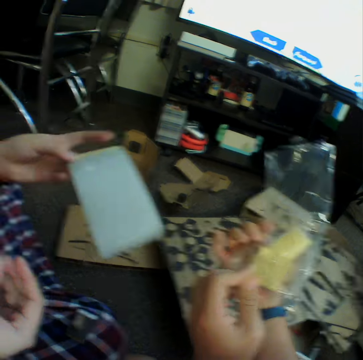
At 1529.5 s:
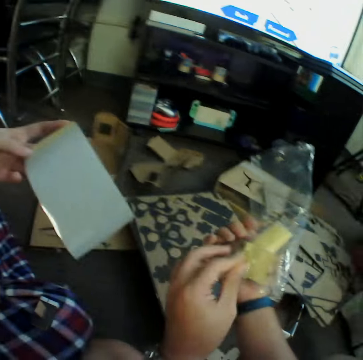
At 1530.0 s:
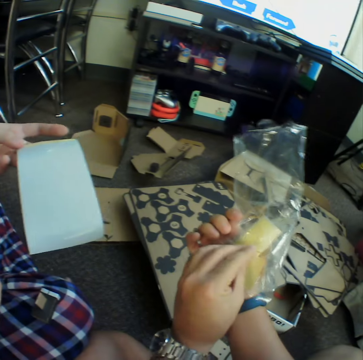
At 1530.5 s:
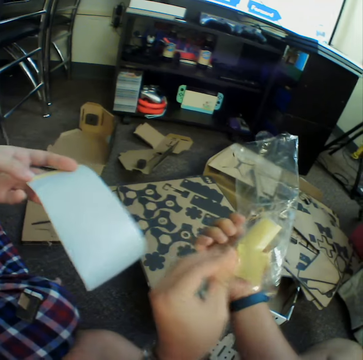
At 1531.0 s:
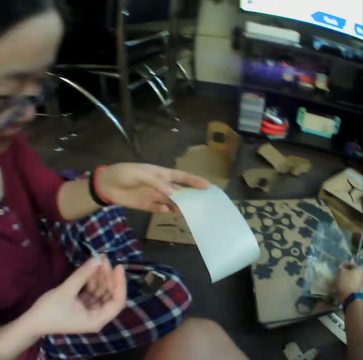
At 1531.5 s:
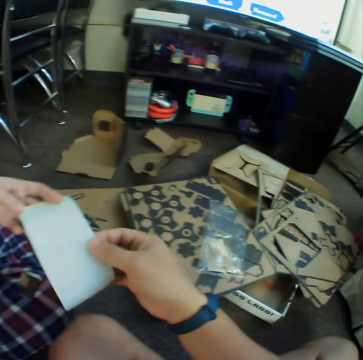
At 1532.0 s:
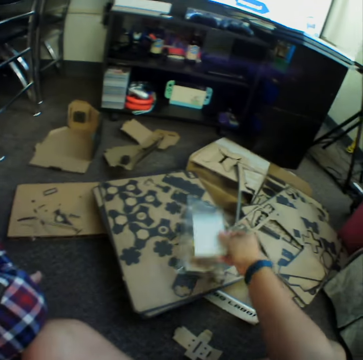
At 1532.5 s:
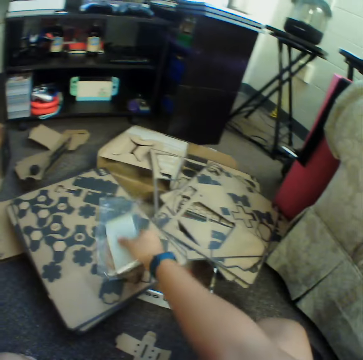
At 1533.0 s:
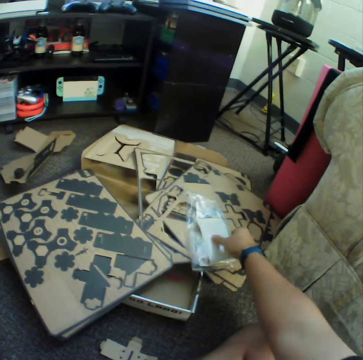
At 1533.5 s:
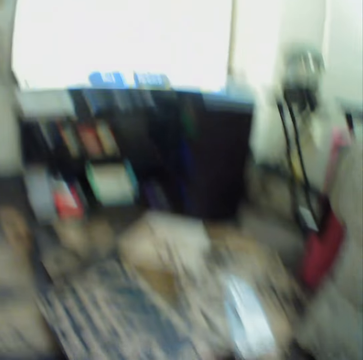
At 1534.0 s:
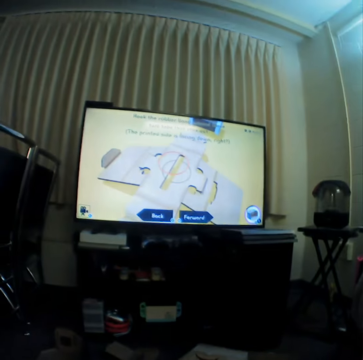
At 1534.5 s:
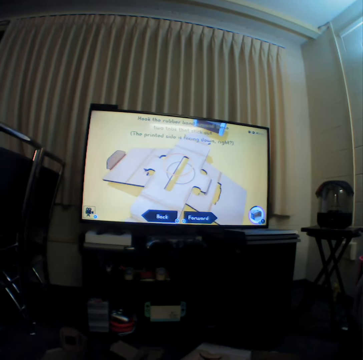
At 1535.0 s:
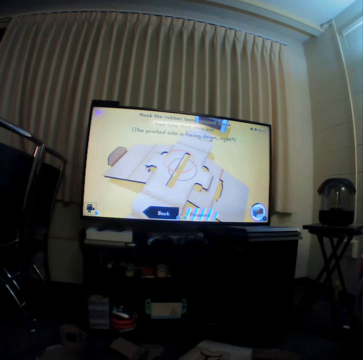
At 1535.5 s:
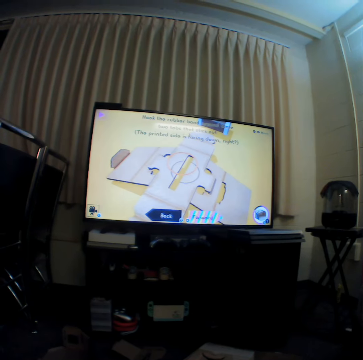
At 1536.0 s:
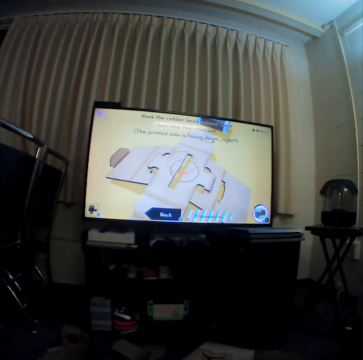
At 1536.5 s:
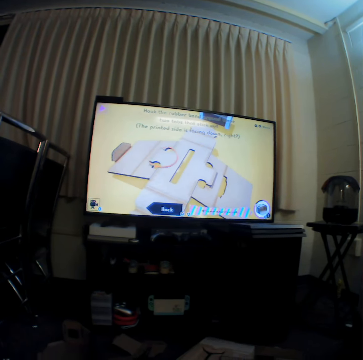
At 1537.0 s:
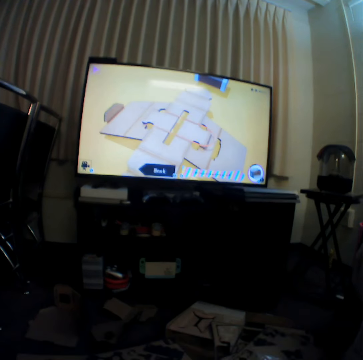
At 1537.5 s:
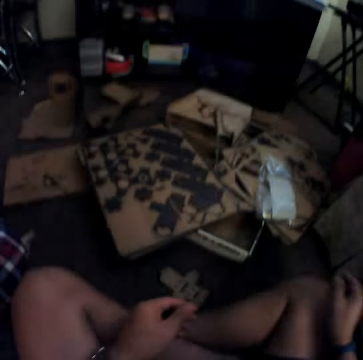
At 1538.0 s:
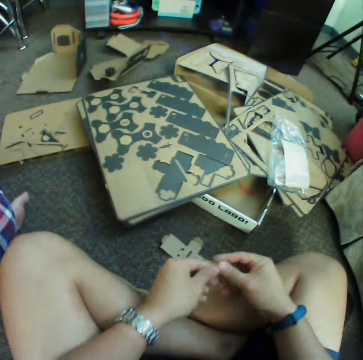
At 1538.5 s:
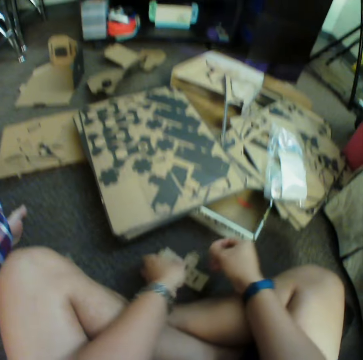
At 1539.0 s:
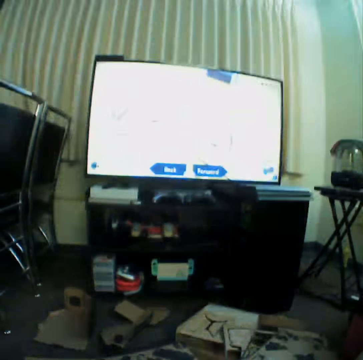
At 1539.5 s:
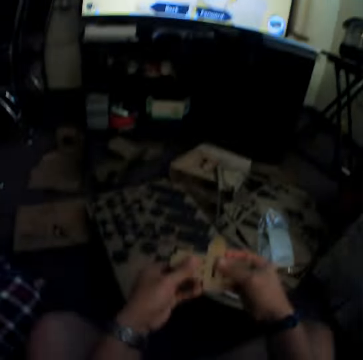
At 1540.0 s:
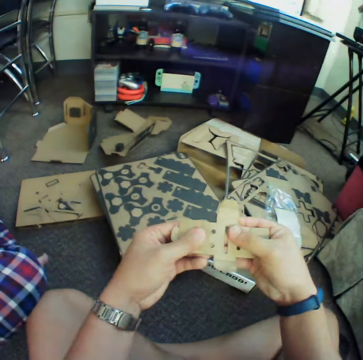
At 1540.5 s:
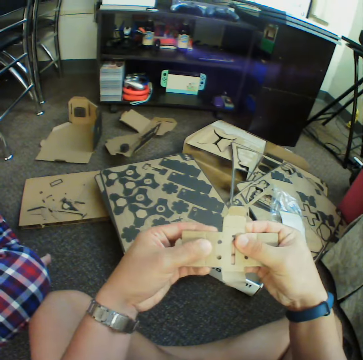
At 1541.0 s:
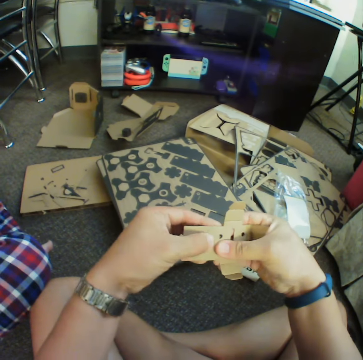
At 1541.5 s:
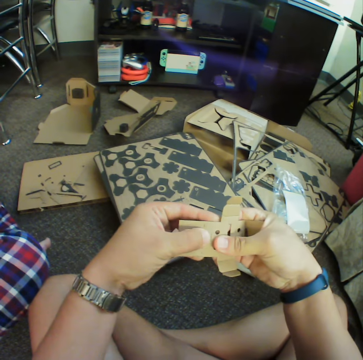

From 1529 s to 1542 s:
The camera wearer points at the polythene bag. They put down the polythene bag. They take the paper from a girl. The camera wearer puts down the paper. They pick up papers on a box, and put down the box. They look at the television. They pick up a piece of box on the floor.

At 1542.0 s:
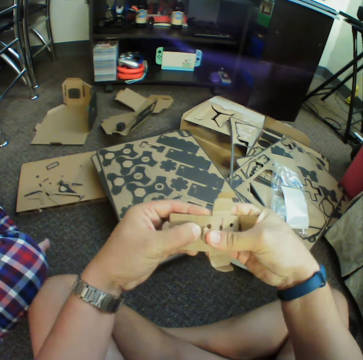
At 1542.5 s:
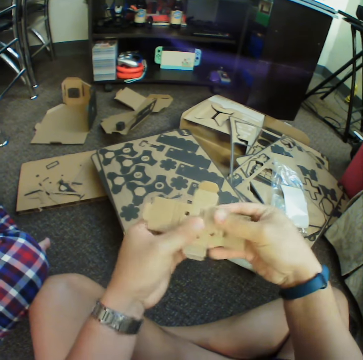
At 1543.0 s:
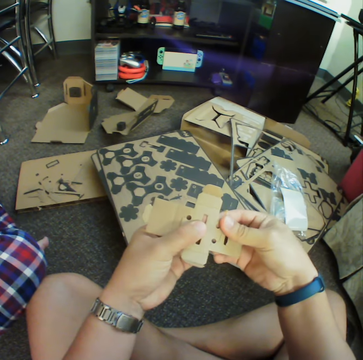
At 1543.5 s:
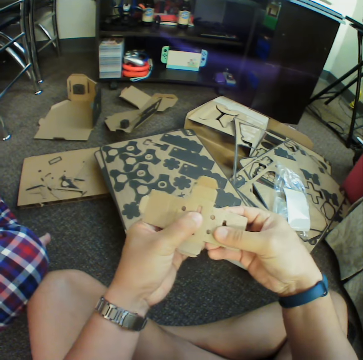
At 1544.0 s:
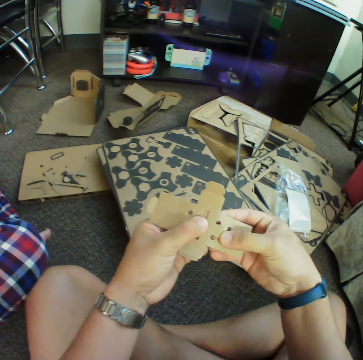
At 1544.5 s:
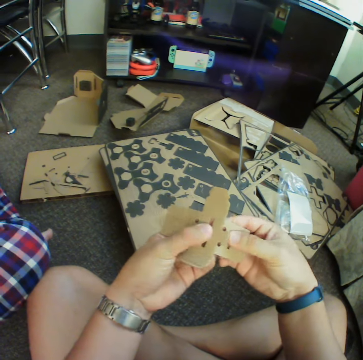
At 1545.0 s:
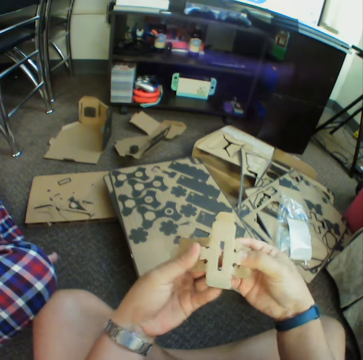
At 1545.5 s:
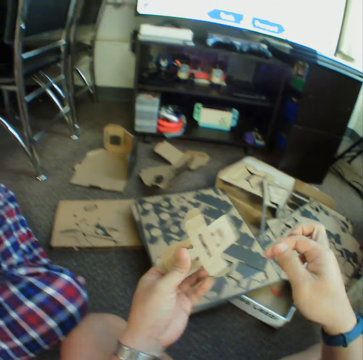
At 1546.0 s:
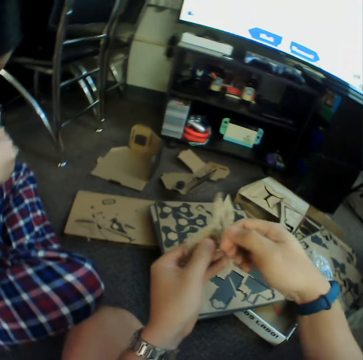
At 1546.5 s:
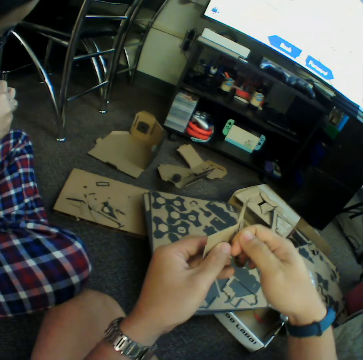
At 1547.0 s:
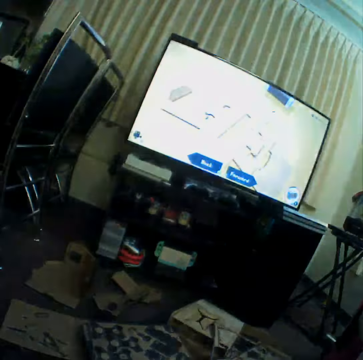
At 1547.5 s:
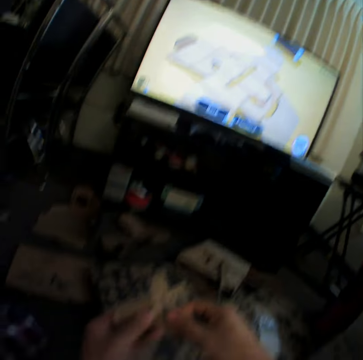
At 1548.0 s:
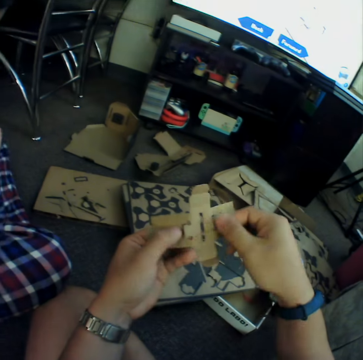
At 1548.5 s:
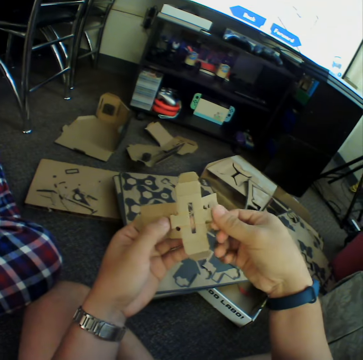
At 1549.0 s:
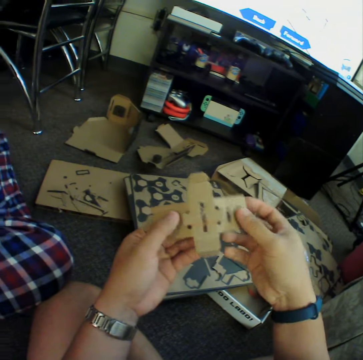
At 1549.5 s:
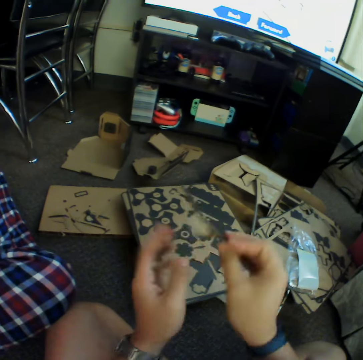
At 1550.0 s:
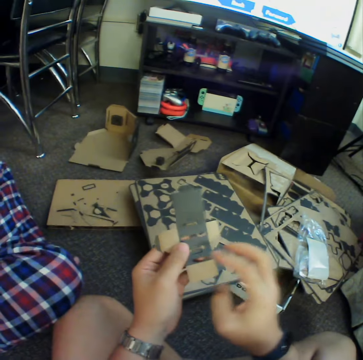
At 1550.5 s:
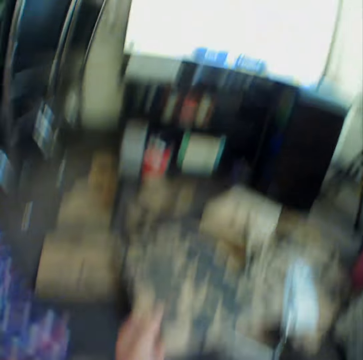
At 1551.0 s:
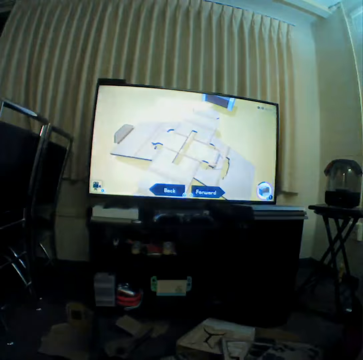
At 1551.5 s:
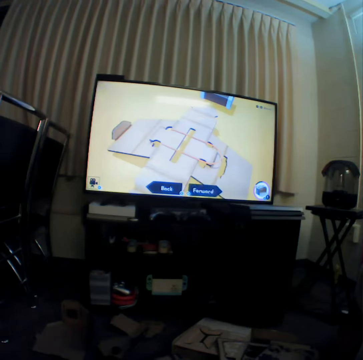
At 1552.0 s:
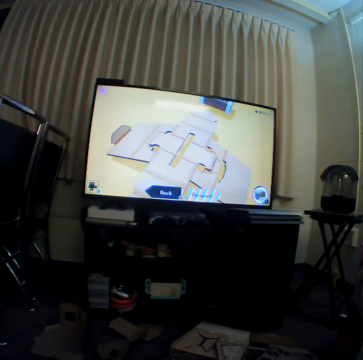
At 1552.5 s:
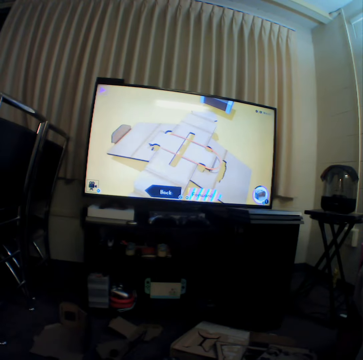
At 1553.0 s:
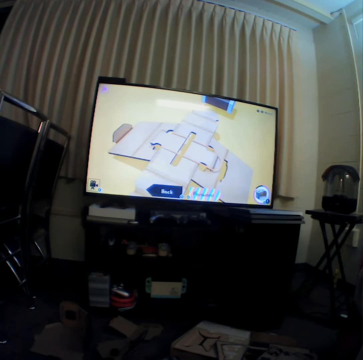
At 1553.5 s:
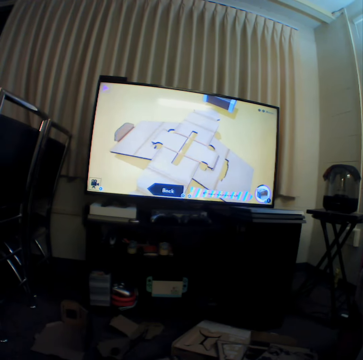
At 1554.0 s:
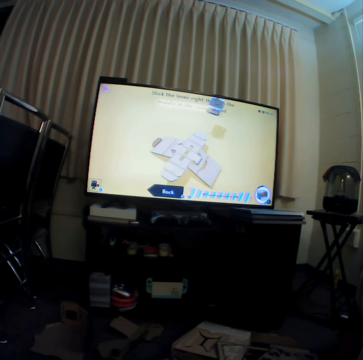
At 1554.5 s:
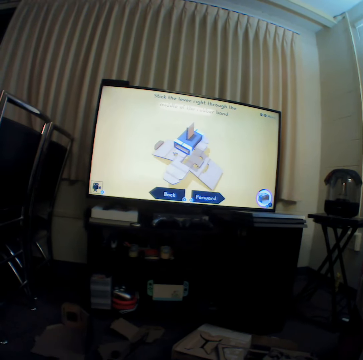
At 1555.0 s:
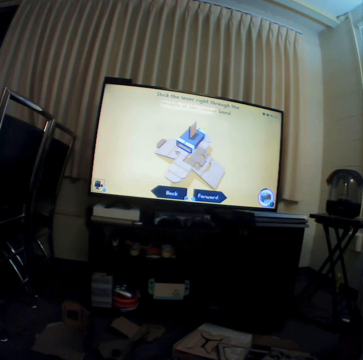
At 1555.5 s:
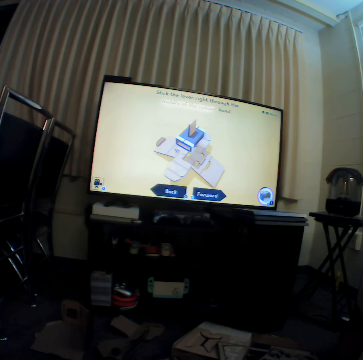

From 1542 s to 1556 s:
The camera wearer pokes through a piece of box or craft material. They curve the craft material. They look at the television. They put the rubber band between the piece of box. They look at the piece of box. They look at the television.

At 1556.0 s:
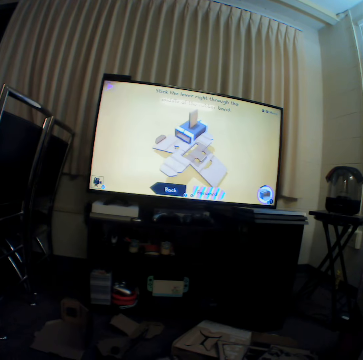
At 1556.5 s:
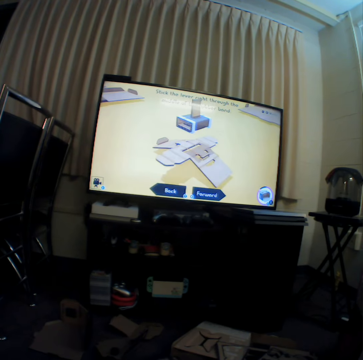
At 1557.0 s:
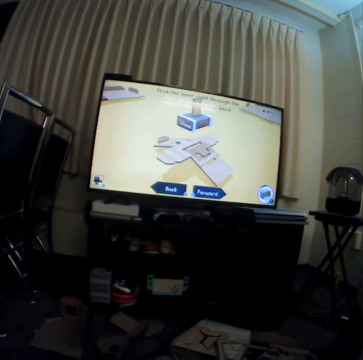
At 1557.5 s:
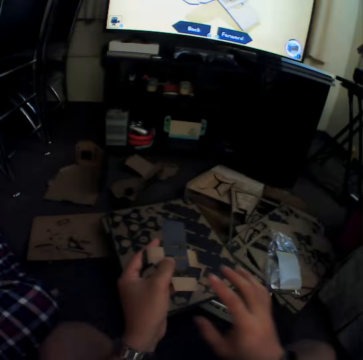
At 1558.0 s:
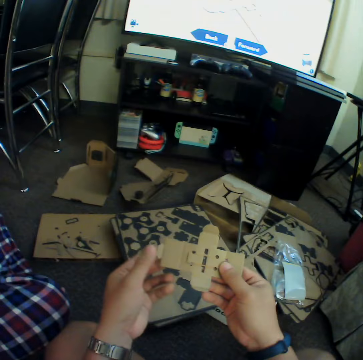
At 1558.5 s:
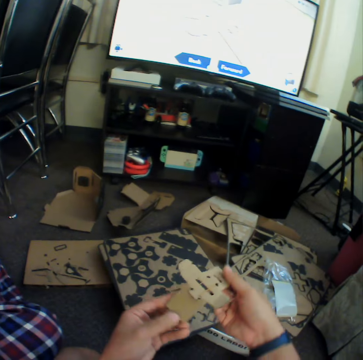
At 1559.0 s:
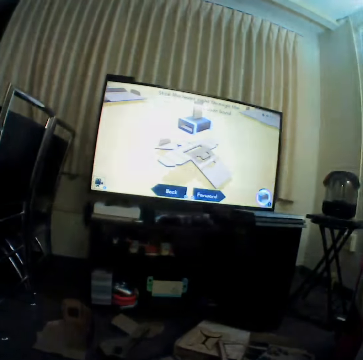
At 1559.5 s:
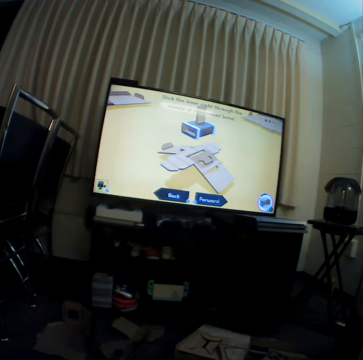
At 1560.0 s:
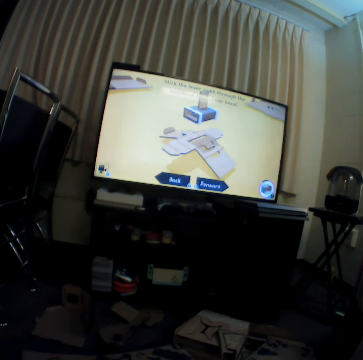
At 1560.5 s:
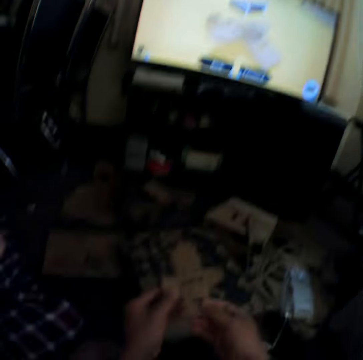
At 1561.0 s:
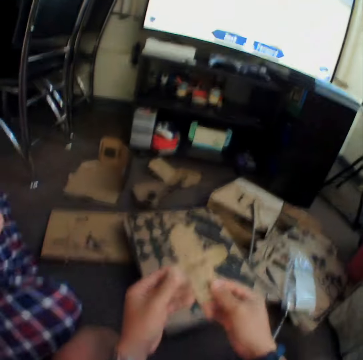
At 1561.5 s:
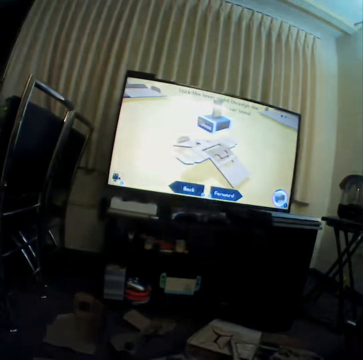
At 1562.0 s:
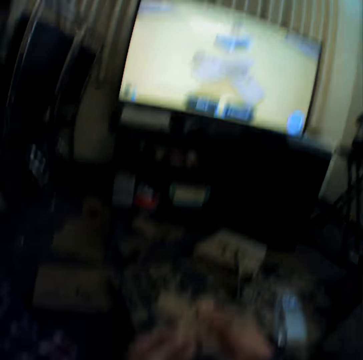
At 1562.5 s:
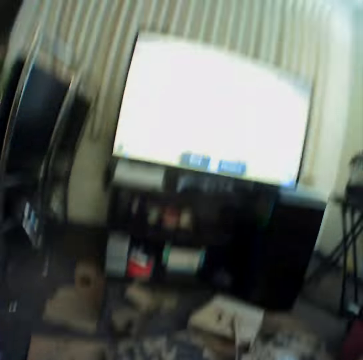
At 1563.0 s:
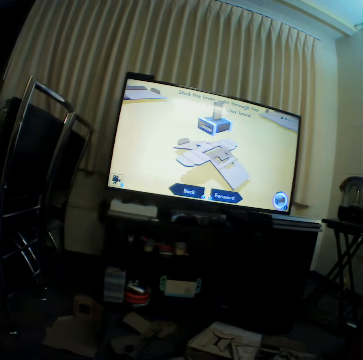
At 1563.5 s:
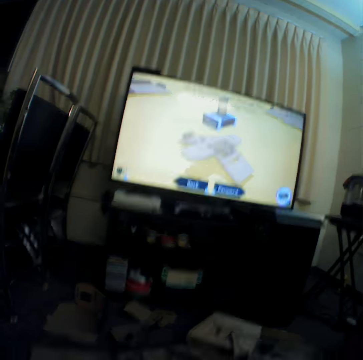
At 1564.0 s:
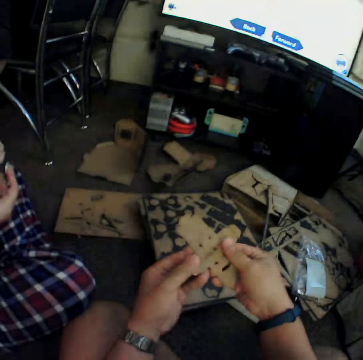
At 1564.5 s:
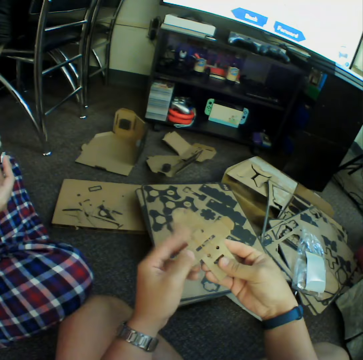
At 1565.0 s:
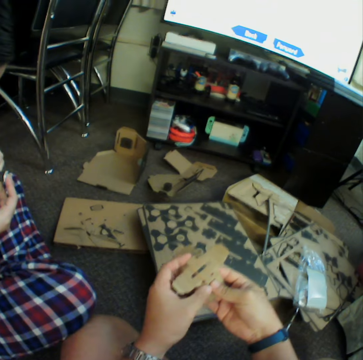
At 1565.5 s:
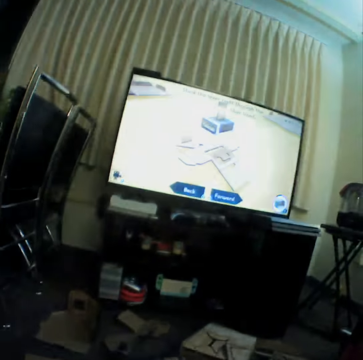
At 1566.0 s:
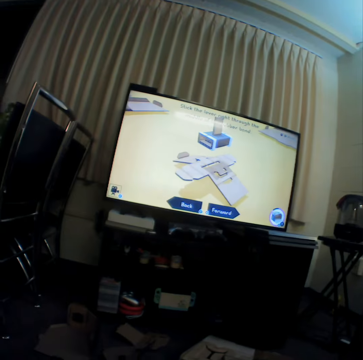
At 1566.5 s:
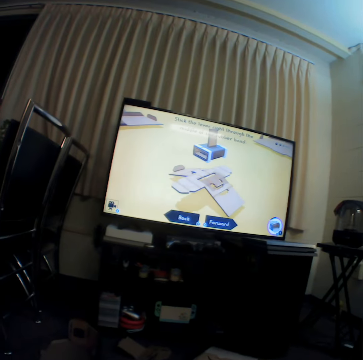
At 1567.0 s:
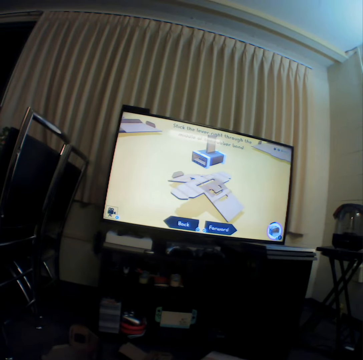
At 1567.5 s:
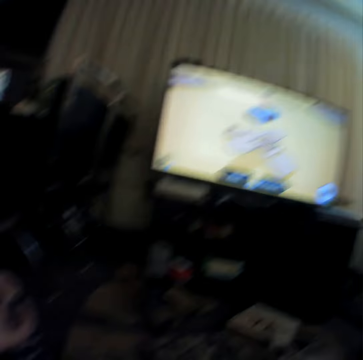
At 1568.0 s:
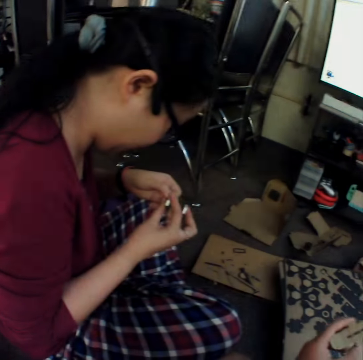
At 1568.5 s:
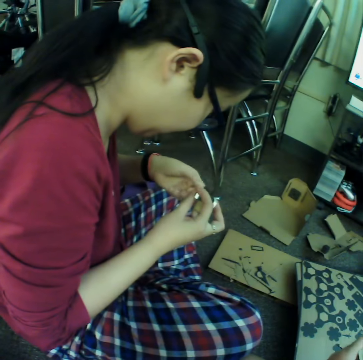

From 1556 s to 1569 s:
The camera wearer turns a craft material or piece of box. They look at the television. They fold the piece of box. They look at the television. A girl sticks the paper around the box.
